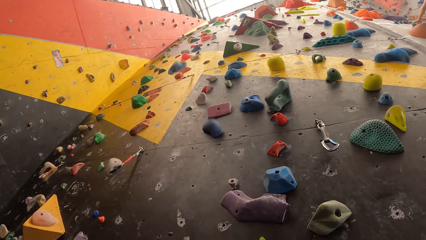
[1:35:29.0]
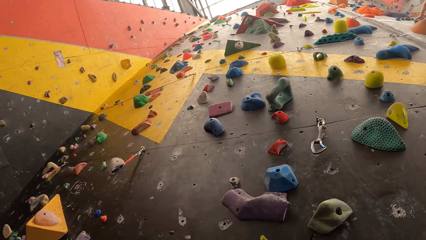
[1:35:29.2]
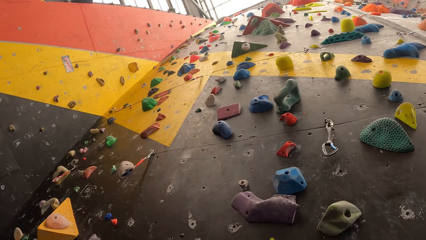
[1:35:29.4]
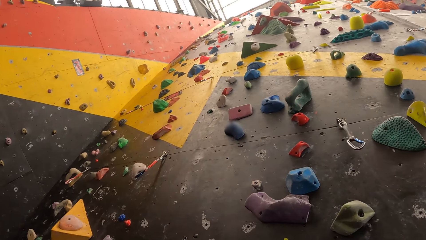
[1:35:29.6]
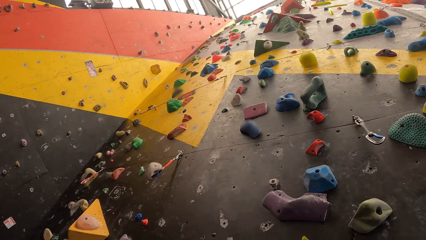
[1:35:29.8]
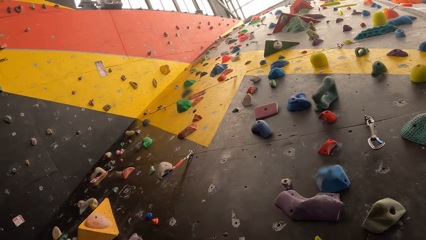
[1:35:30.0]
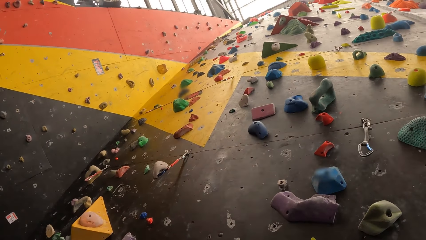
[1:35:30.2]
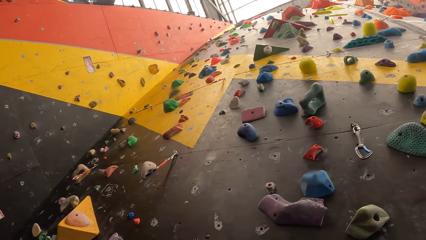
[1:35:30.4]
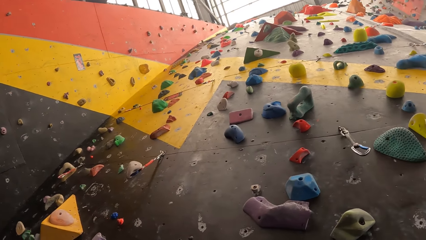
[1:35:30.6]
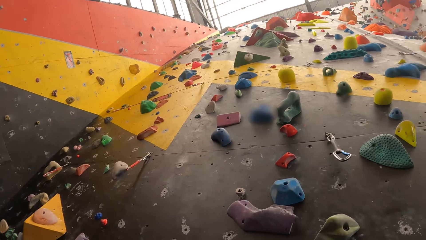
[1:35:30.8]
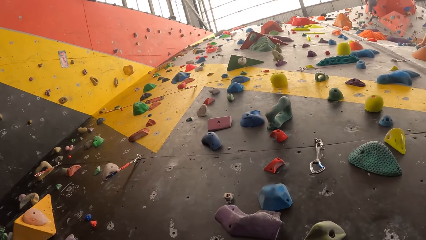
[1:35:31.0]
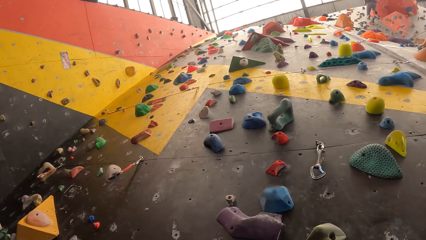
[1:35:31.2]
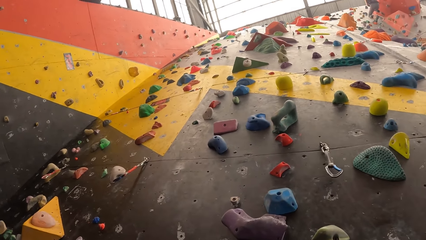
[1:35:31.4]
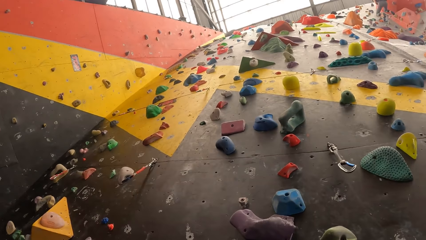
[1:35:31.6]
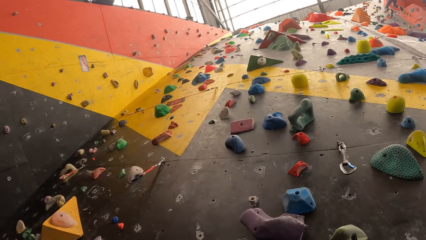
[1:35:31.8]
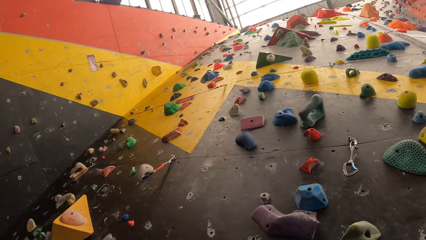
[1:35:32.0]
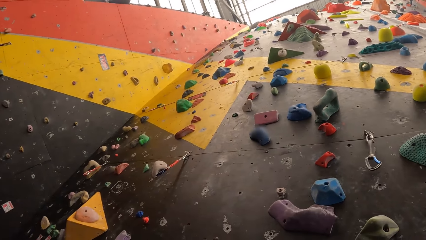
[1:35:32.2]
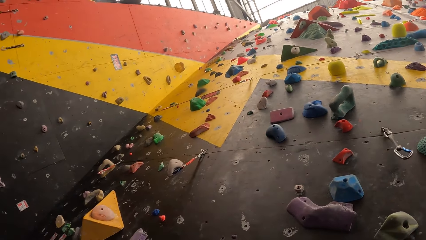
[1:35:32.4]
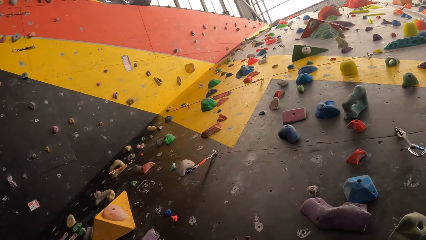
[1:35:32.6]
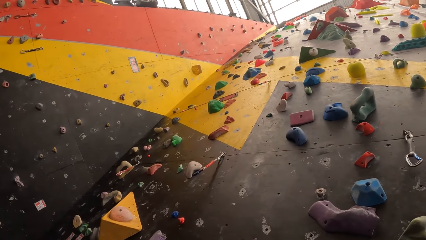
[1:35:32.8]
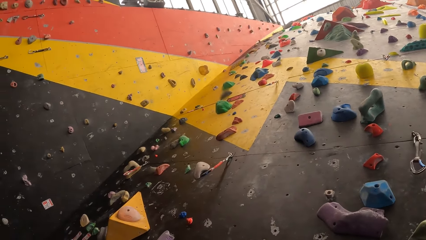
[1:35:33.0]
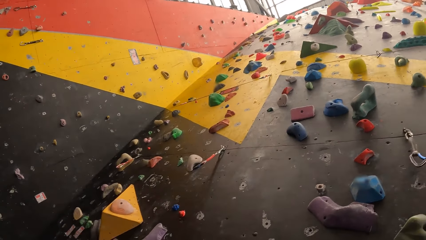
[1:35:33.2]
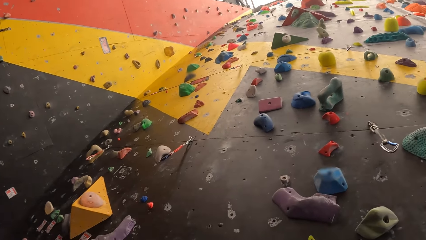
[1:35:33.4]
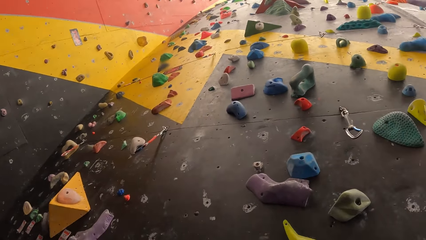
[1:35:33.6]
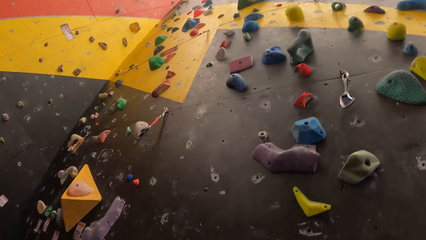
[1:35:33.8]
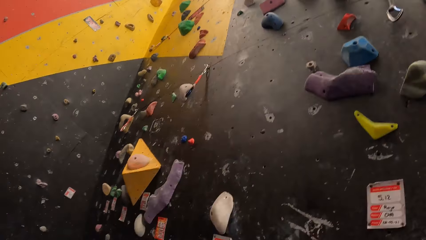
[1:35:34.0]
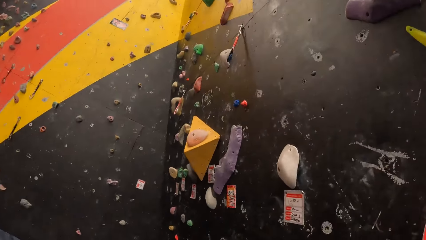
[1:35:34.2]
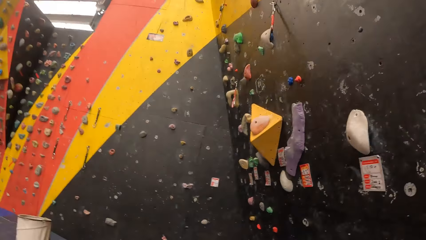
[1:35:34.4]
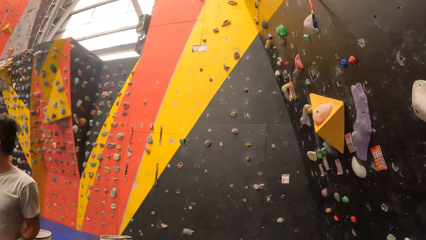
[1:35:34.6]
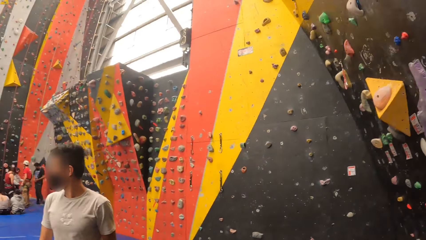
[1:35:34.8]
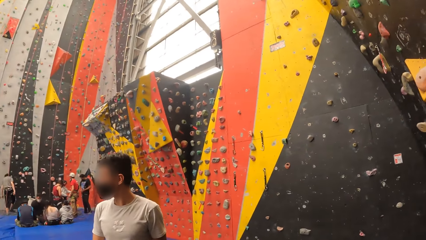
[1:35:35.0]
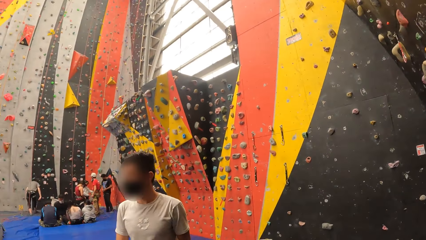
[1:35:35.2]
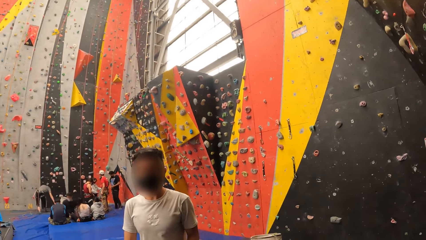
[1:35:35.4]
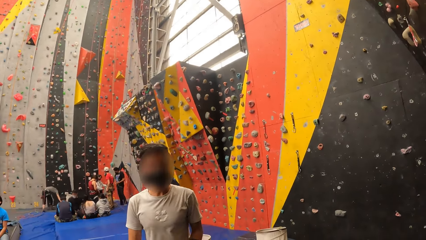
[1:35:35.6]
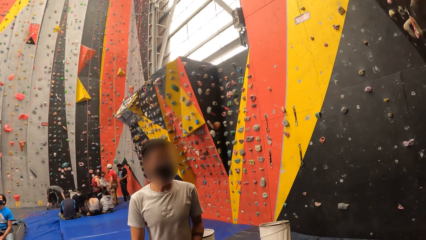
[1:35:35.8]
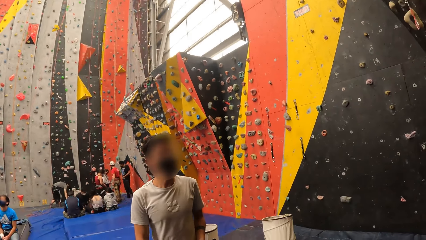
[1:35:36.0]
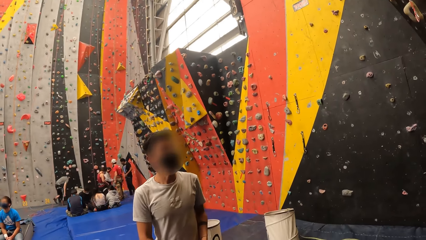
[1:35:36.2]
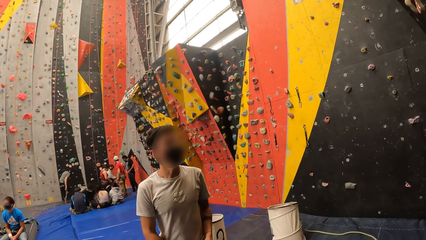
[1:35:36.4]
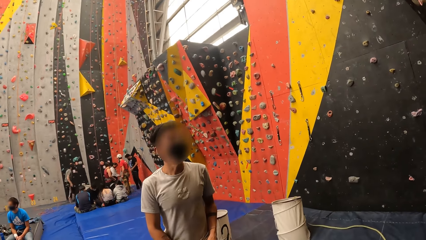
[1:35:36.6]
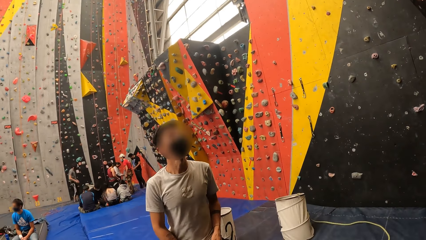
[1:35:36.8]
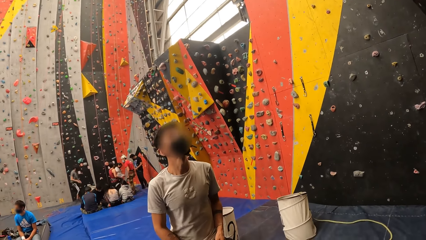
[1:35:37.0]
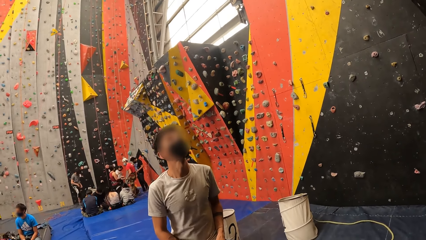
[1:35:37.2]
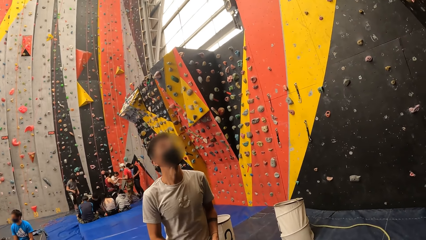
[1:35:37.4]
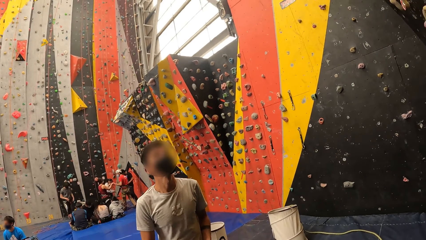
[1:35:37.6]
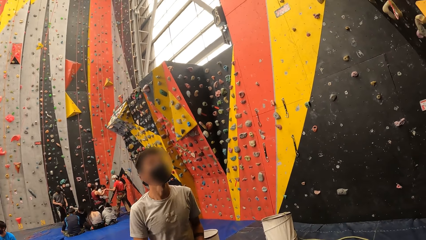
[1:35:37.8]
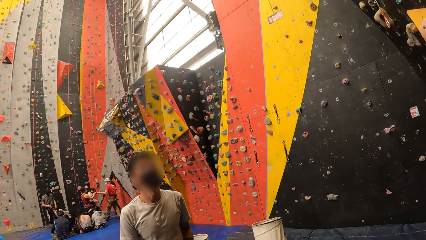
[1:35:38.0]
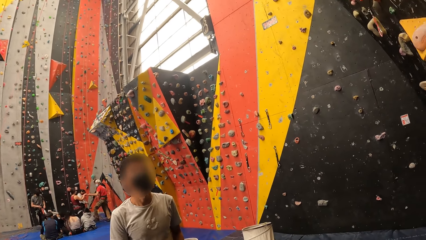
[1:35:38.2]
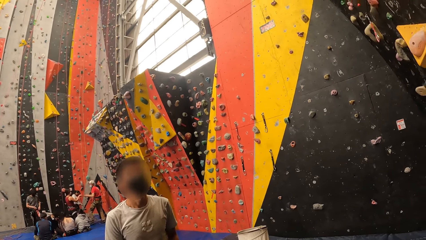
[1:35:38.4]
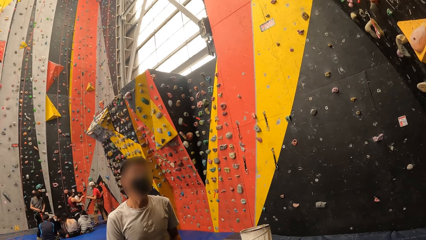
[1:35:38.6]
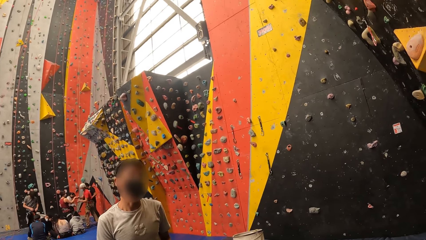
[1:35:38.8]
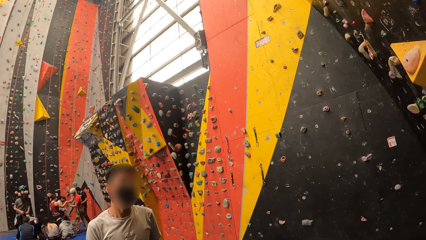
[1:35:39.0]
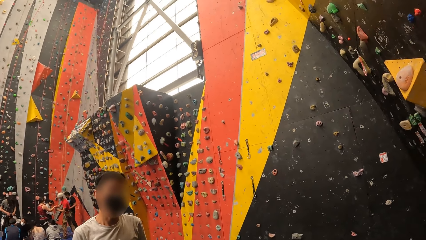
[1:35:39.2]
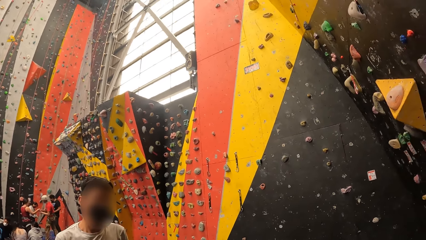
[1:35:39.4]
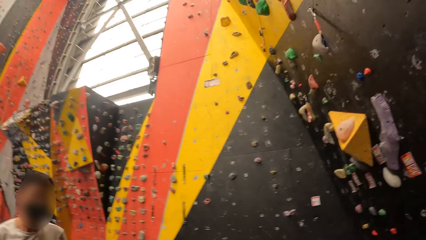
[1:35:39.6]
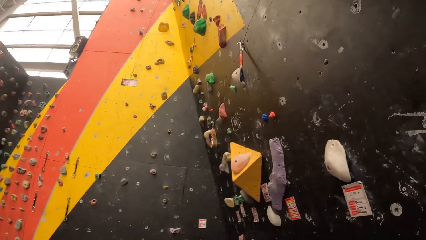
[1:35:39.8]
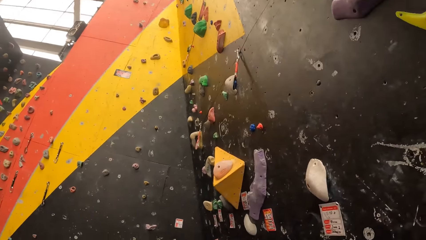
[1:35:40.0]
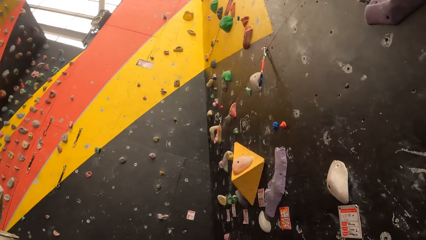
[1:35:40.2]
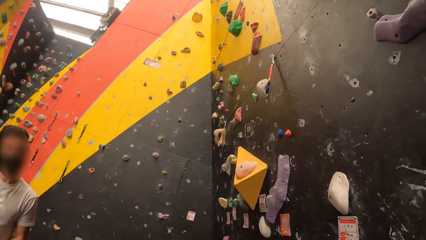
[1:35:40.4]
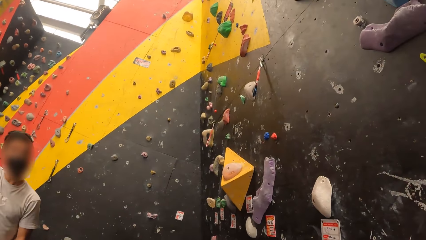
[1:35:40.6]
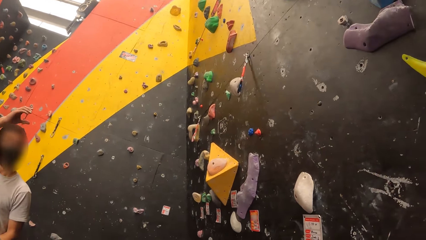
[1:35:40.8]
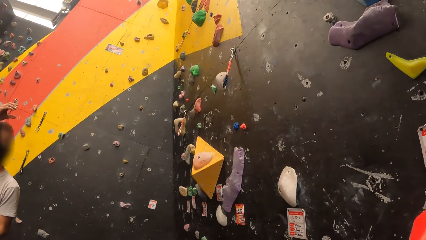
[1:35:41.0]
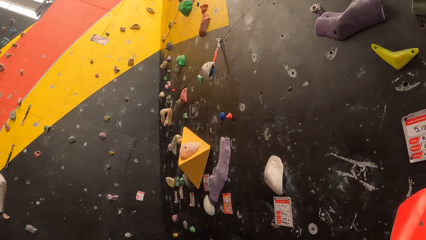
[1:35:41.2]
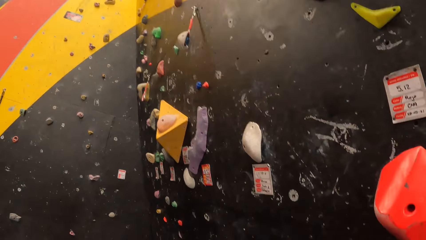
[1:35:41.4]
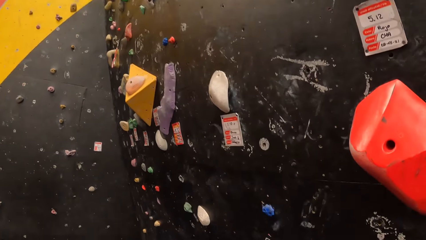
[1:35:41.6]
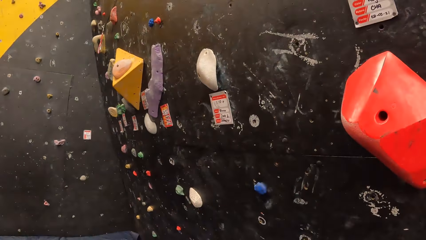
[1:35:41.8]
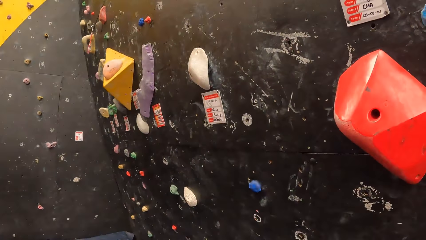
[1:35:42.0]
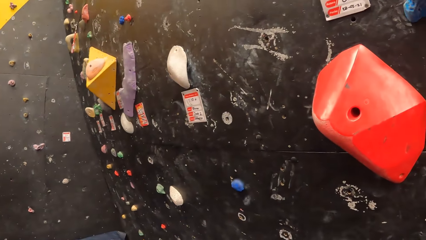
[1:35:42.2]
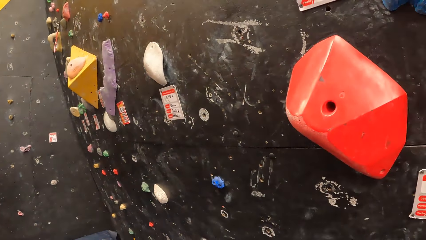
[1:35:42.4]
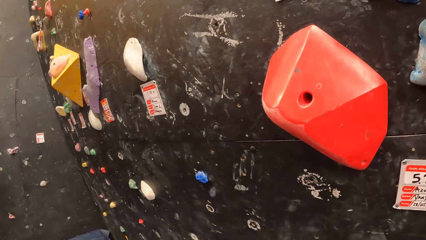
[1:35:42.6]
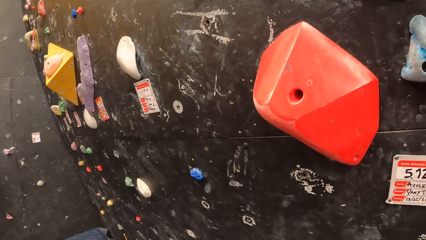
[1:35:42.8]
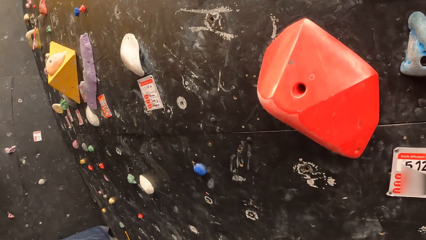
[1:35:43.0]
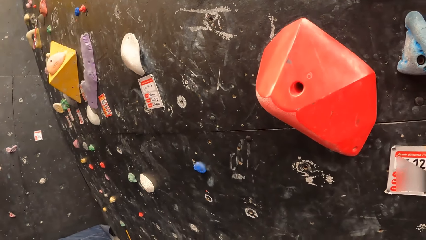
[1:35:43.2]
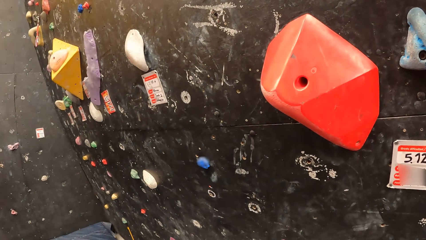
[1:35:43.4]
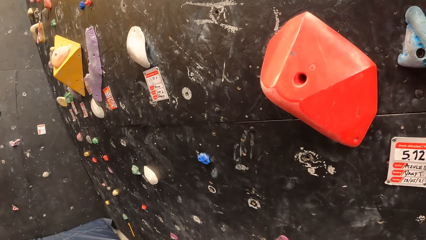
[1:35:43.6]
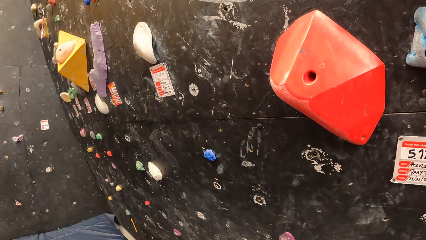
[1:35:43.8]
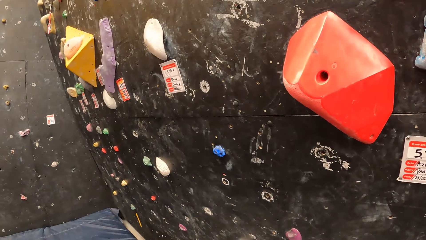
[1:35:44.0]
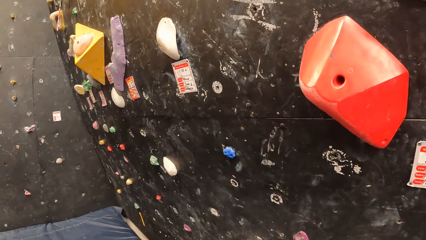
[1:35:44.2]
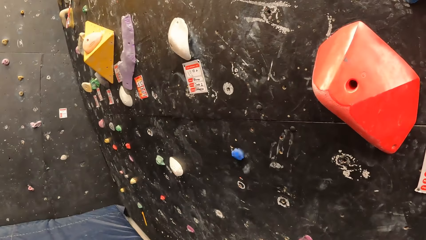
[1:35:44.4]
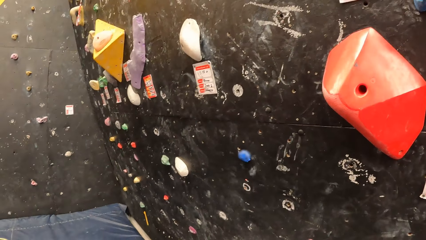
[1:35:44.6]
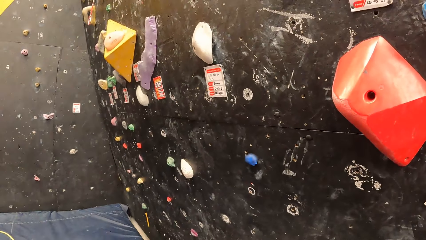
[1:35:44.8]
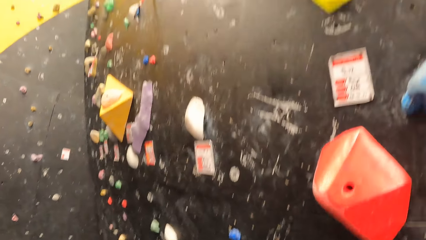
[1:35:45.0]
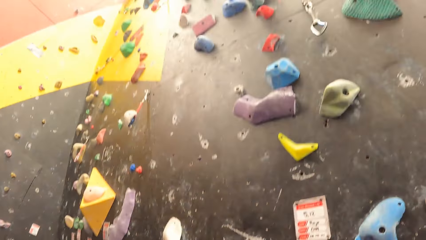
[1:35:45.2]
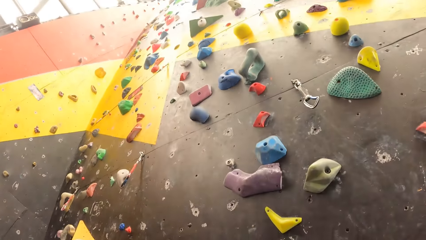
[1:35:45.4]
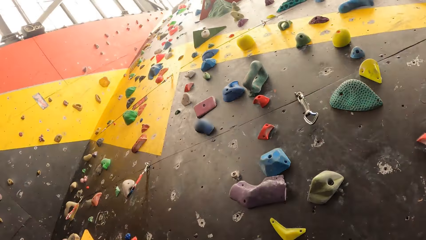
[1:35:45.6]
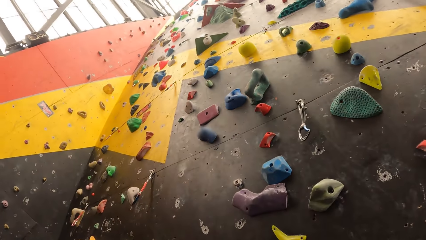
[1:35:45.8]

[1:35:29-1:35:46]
The camera wearer looks around. A person moves hard.
